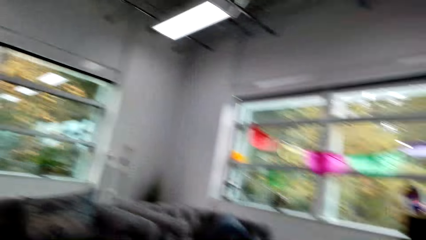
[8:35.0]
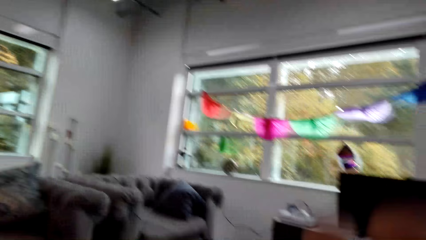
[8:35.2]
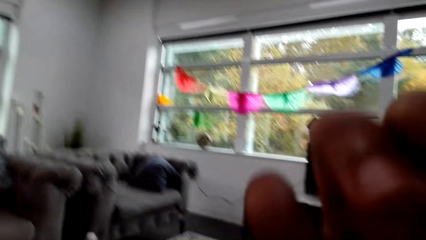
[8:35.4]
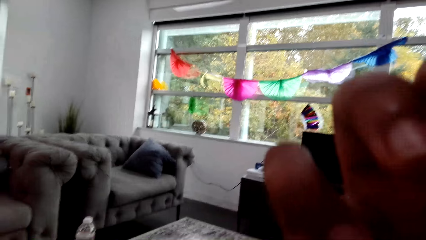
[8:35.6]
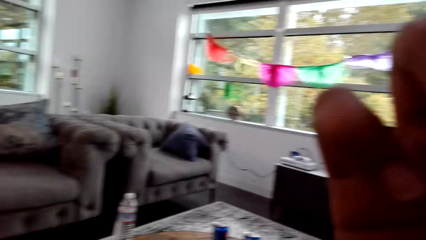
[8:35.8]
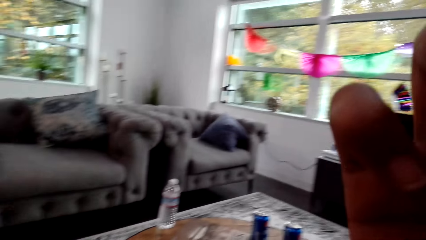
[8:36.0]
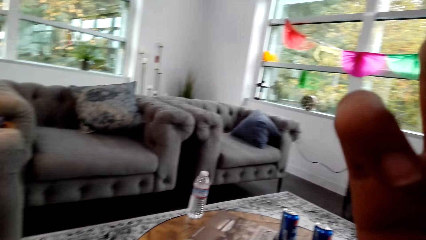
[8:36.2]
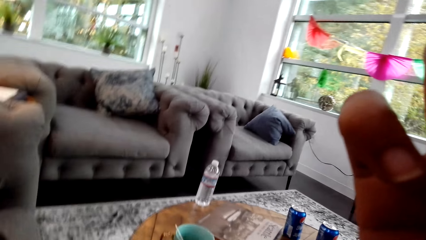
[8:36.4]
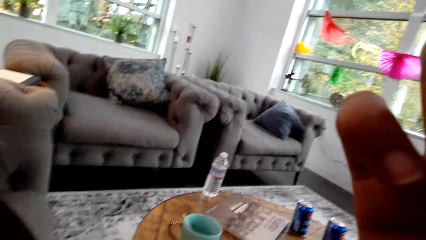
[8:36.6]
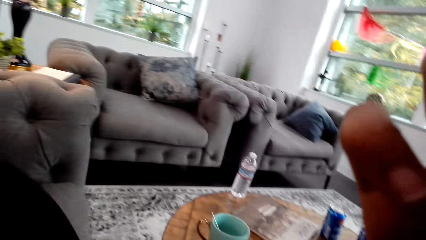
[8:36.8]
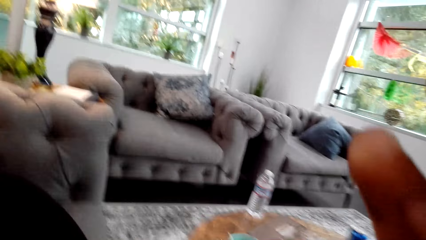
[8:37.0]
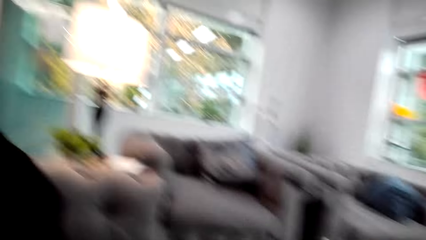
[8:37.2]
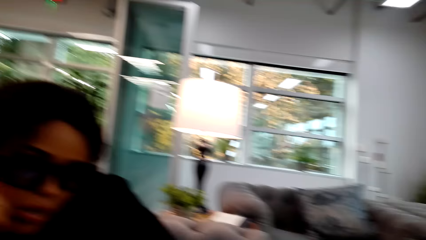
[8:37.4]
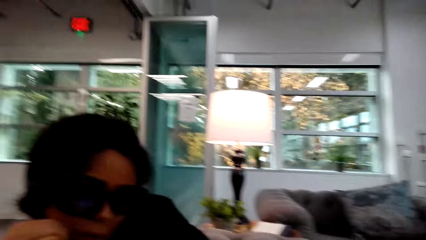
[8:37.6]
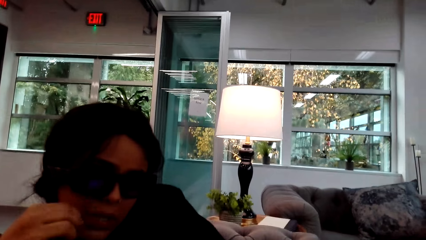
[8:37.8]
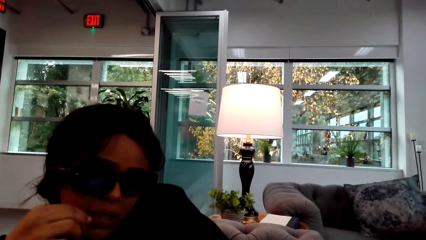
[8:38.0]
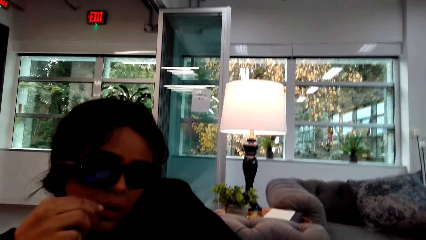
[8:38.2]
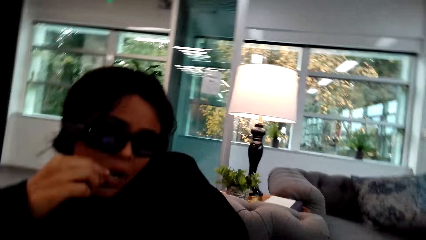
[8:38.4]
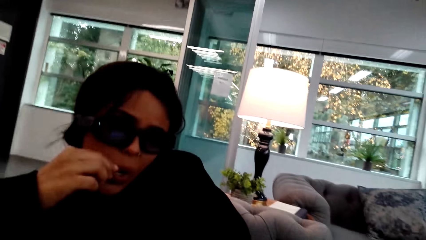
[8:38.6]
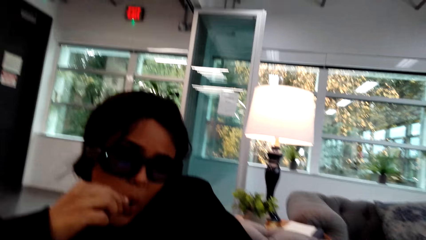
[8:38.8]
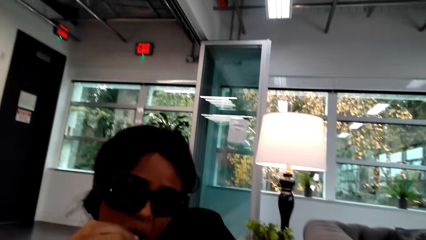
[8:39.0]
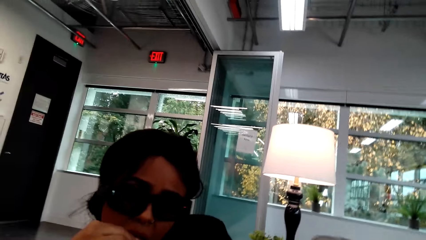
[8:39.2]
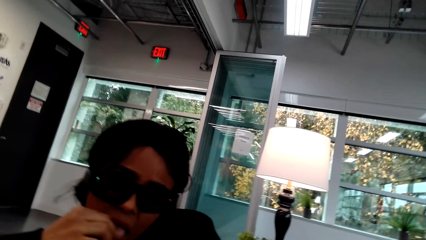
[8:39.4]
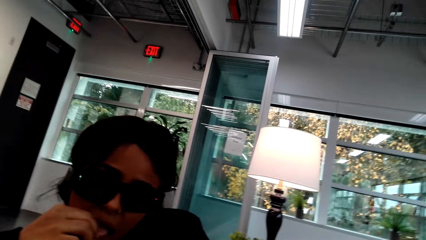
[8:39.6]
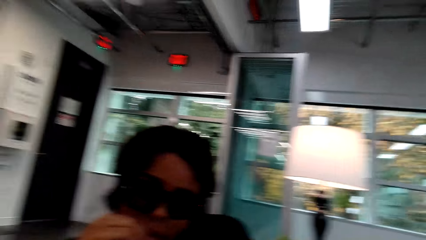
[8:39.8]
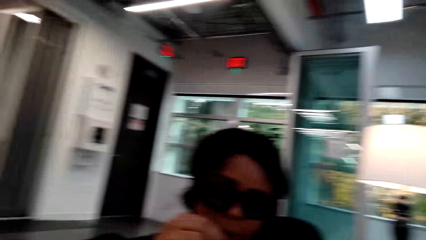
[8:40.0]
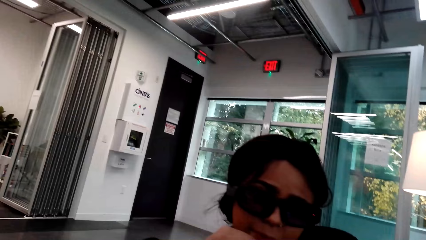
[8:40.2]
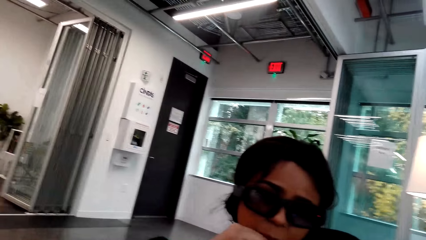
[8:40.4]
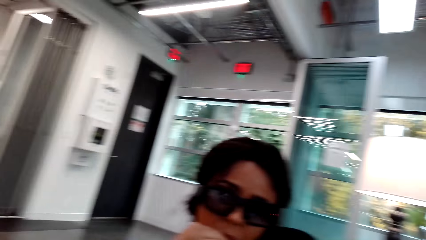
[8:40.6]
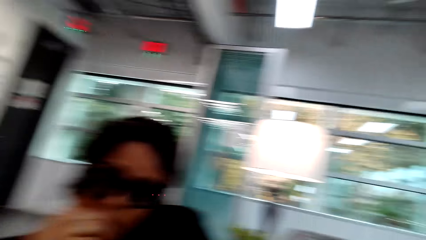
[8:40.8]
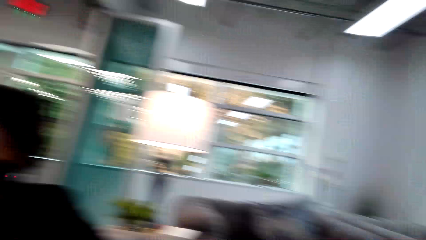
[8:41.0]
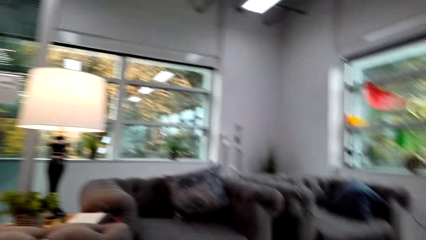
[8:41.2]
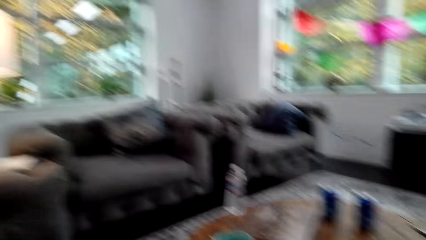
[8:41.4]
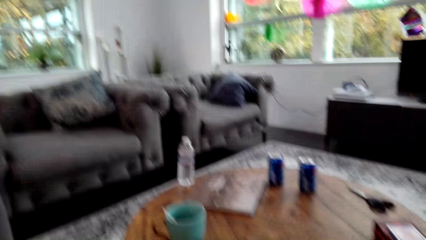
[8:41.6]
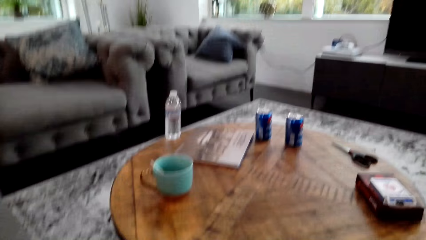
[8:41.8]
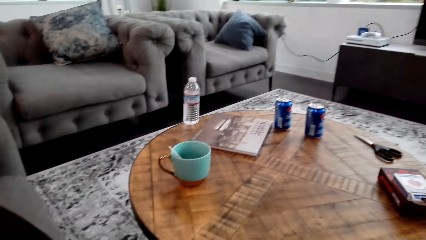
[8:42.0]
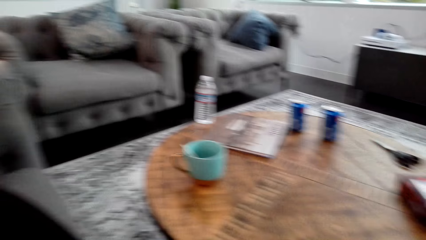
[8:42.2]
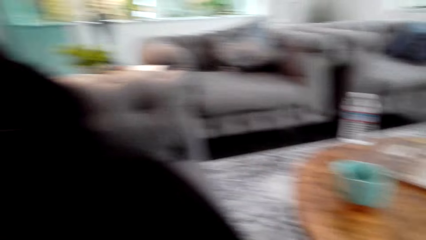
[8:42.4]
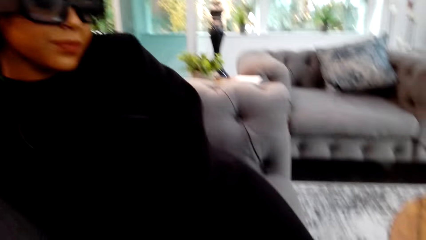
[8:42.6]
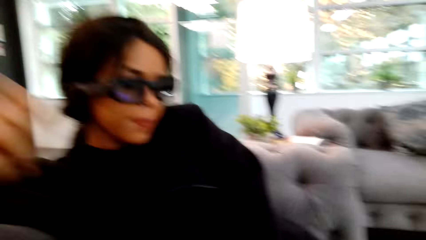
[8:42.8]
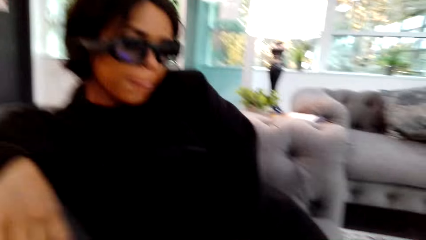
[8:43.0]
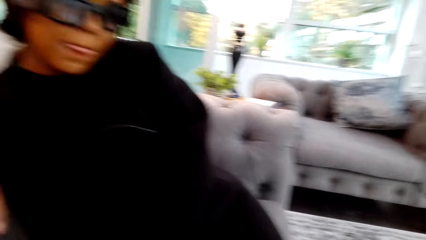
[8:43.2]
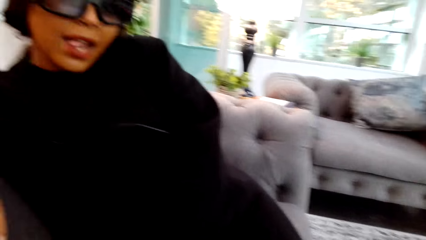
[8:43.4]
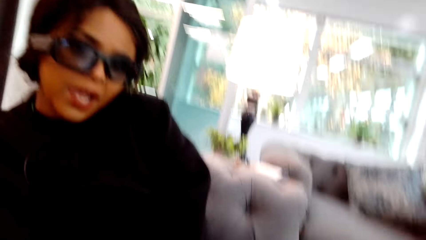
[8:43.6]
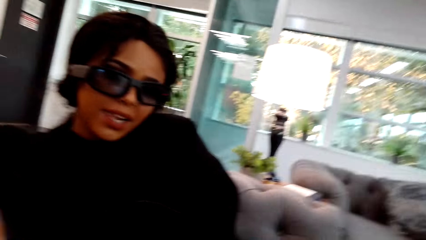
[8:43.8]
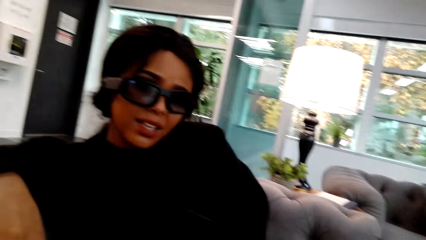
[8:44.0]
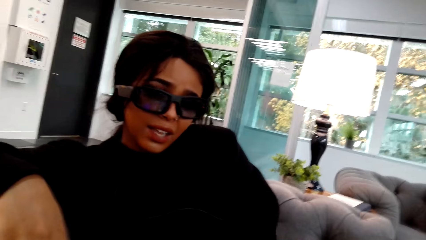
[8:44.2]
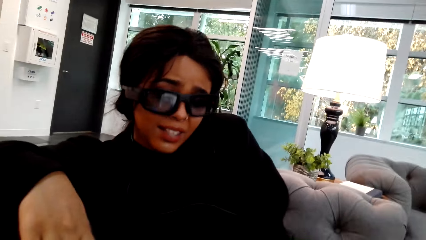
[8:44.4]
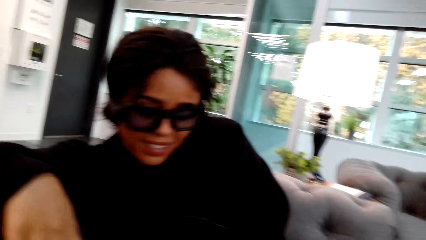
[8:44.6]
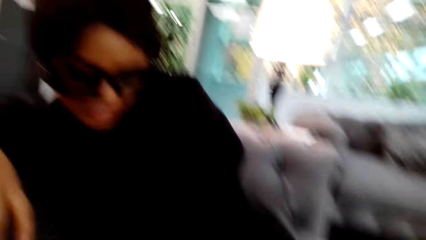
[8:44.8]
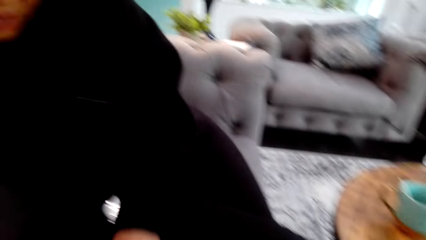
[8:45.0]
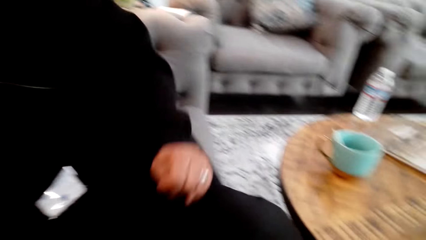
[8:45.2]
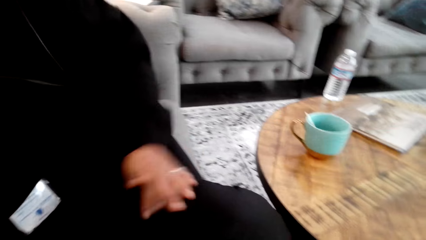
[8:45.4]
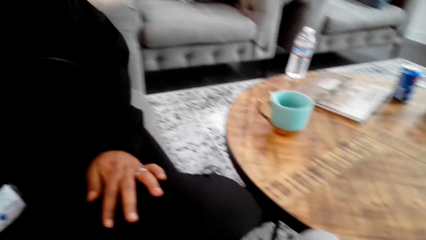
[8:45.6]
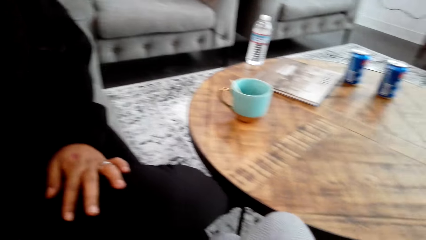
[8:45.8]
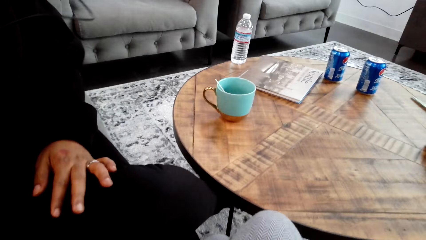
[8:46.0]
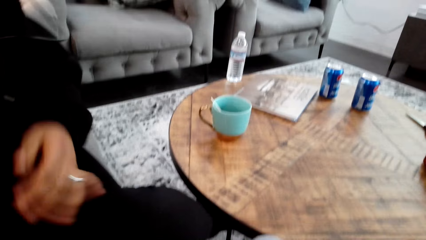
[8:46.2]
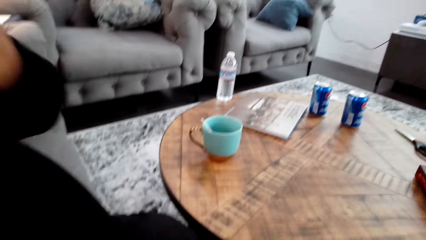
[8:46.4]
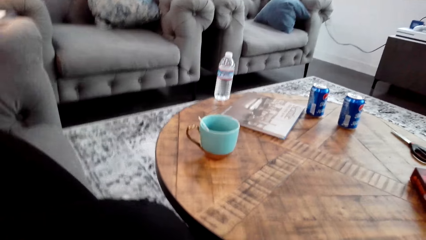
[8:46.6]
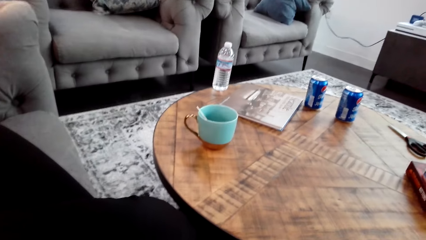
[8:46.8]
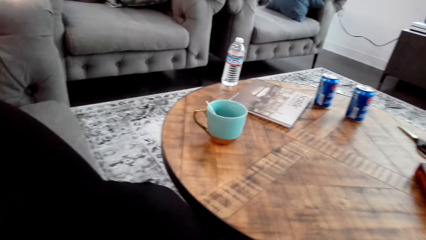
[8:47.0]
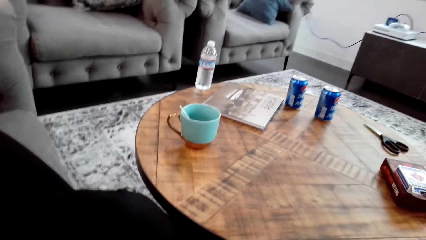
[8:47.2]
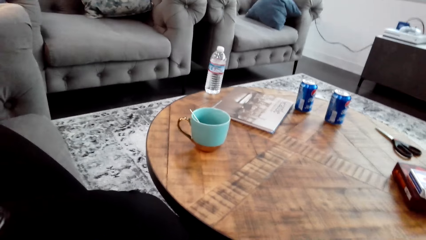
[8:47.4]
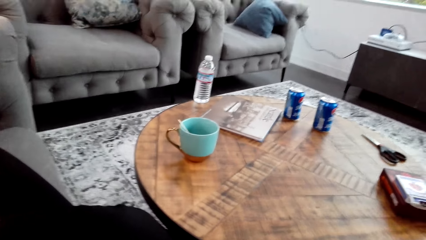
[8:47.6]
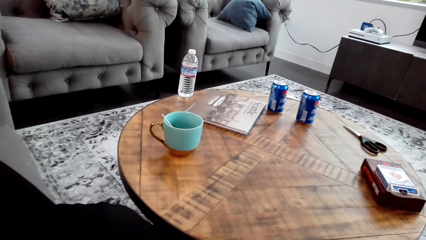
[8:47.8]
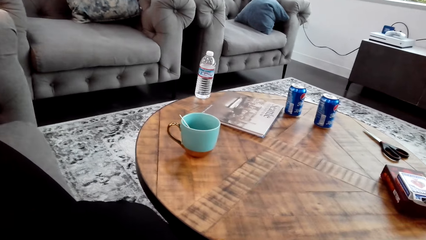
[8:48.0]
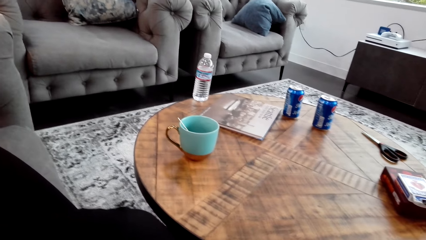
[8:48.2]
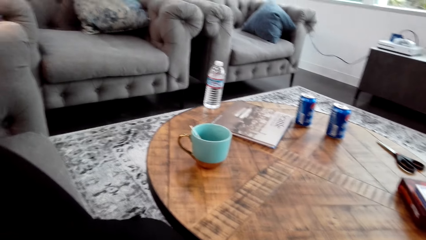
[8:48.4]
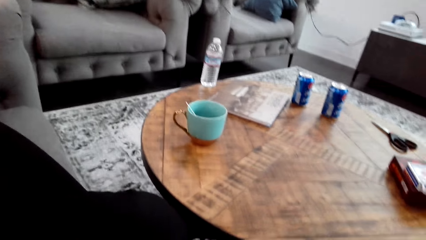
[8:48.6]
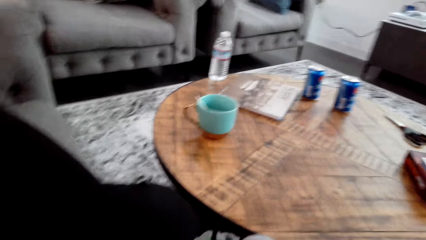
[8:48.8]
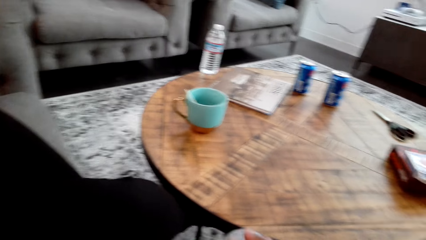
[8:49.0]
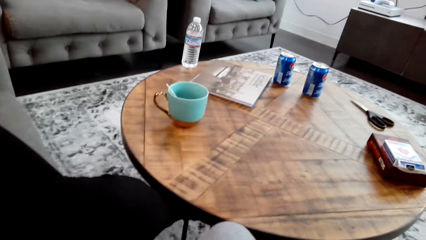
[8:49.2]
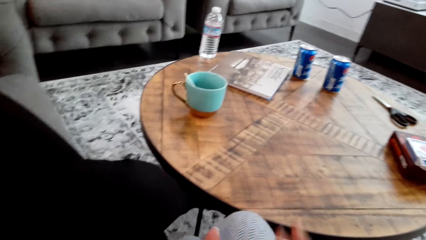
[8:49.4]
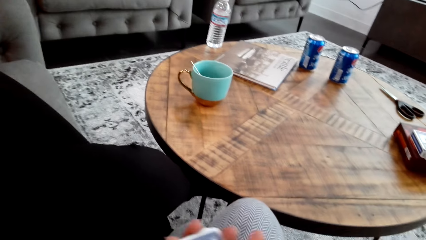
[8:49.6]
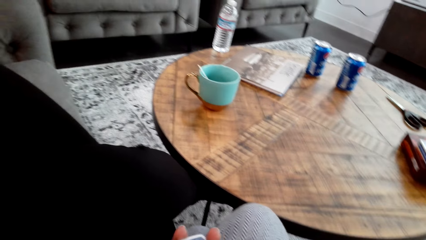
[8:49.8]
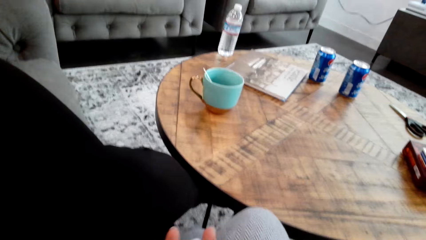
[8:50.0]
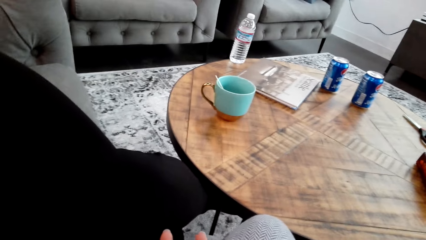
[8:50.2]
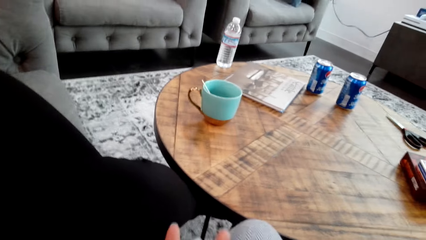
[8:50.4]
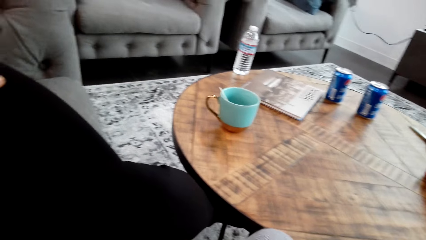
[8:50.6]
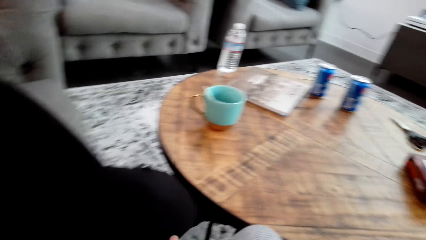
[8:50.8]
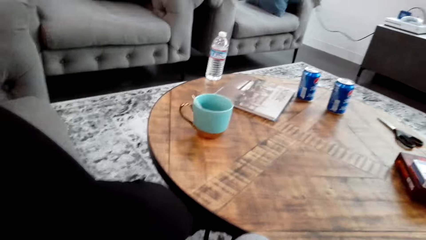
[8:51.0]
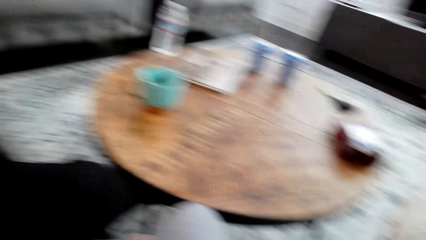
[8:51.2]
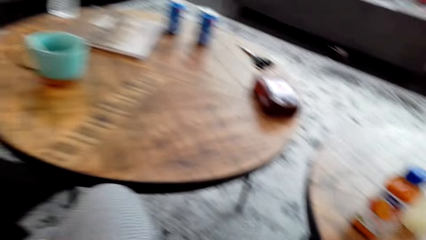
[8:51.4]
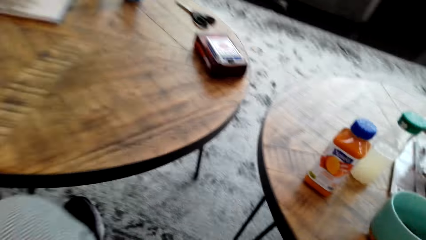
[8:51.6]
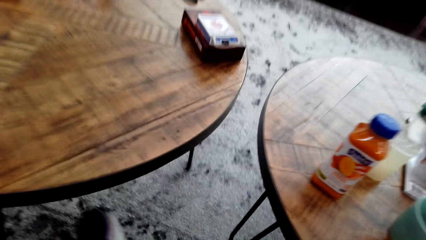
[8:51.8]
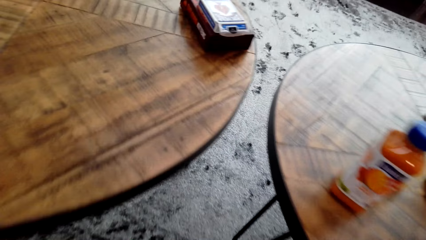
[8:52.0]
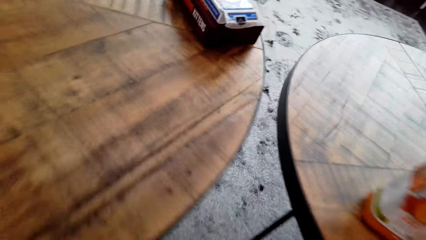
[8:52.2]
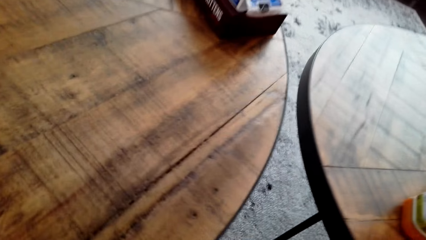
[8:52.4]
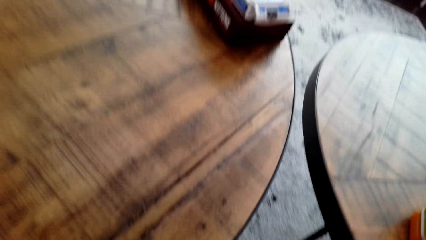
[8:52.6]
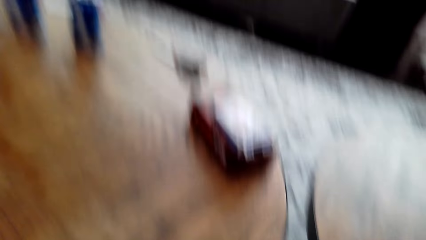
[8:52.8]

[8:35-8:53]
The camera wearer looks around a room. They adjust a camera with the right hand. A woman holds her mouth with her hand. The woman interacts with the camera wearer. The woman lowers her right hand, bends her head, holds her right leg with her left hand, and lifts her left hand. The camera wearer looks around a room. They arrange playing cards. They move the left hand.
